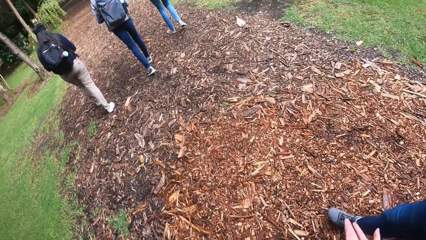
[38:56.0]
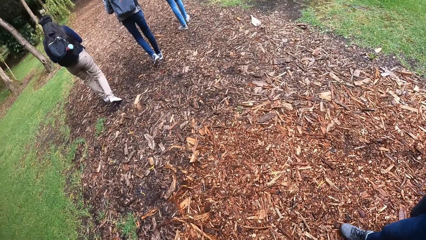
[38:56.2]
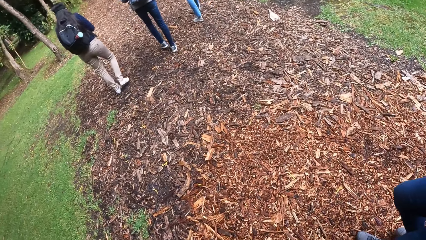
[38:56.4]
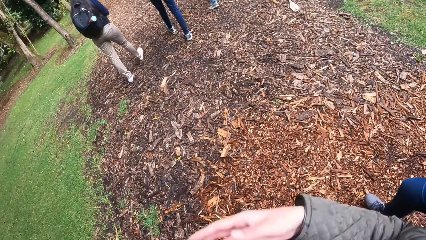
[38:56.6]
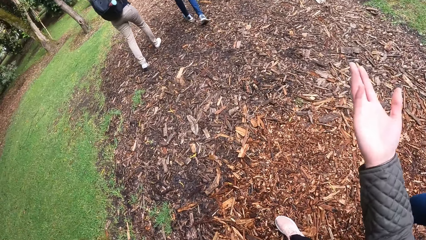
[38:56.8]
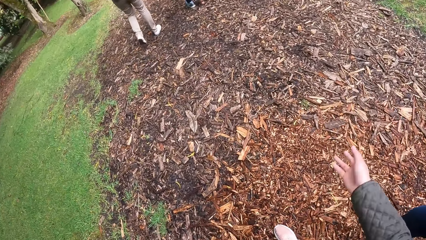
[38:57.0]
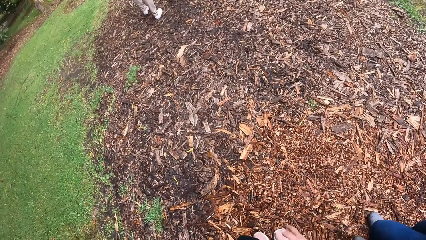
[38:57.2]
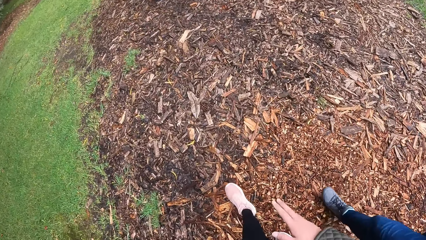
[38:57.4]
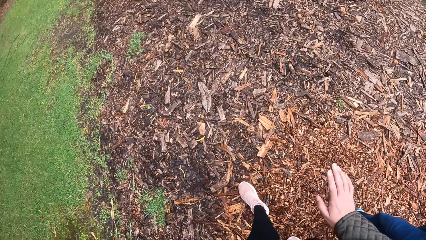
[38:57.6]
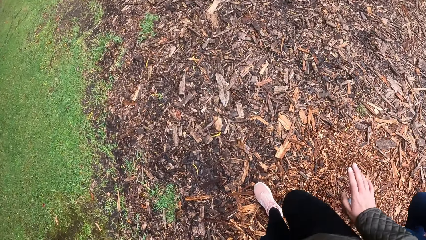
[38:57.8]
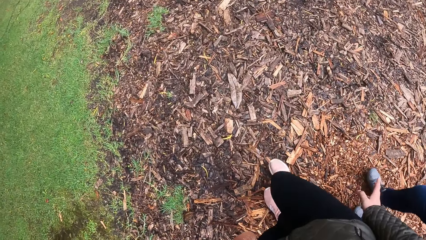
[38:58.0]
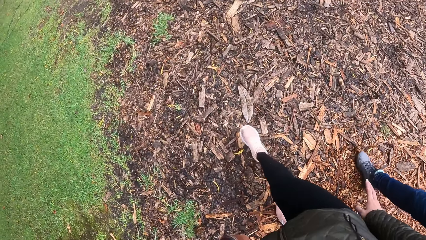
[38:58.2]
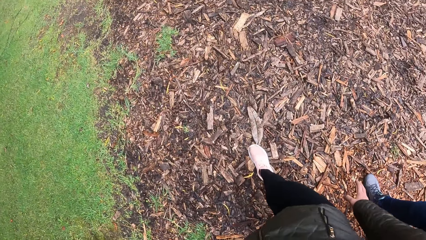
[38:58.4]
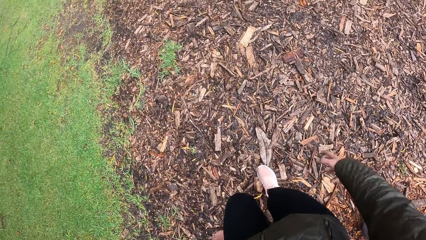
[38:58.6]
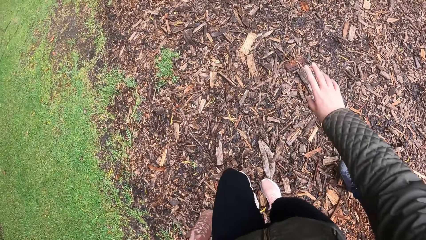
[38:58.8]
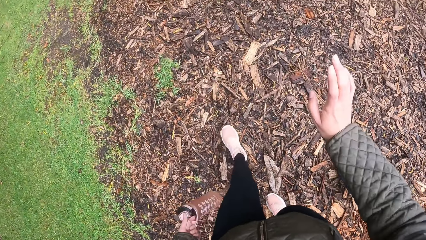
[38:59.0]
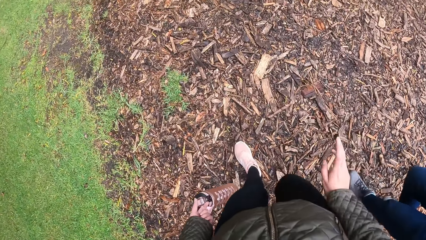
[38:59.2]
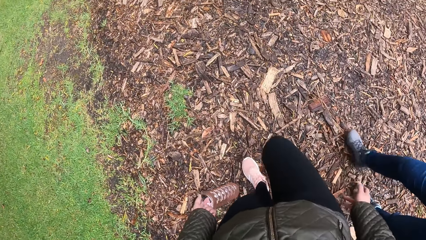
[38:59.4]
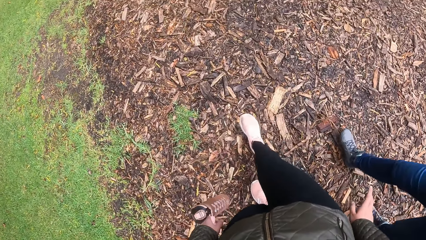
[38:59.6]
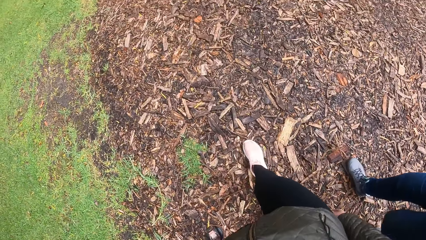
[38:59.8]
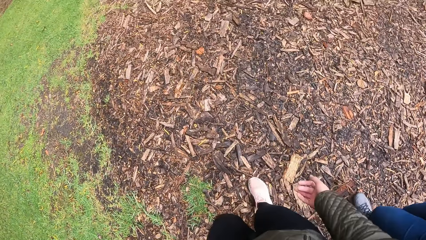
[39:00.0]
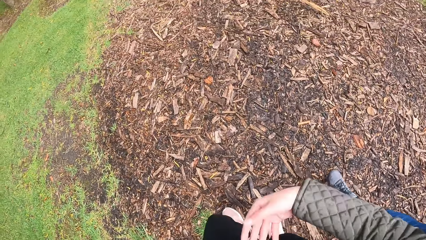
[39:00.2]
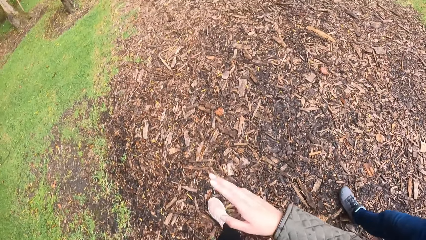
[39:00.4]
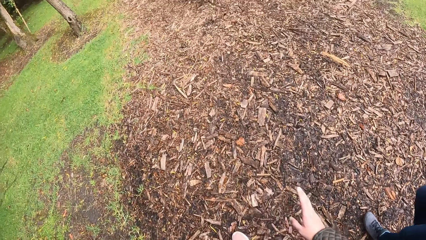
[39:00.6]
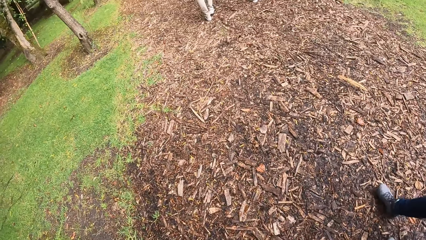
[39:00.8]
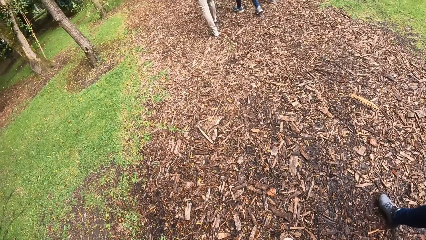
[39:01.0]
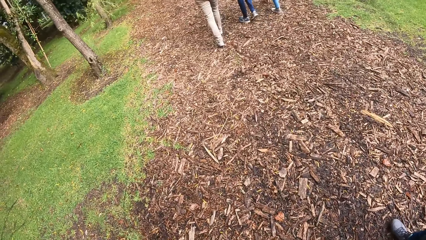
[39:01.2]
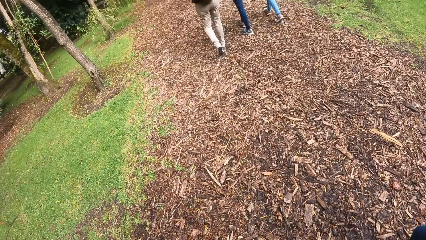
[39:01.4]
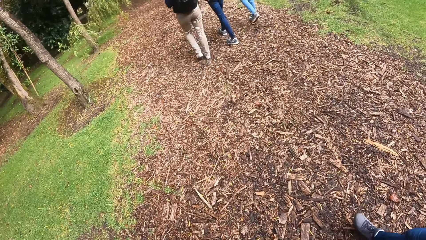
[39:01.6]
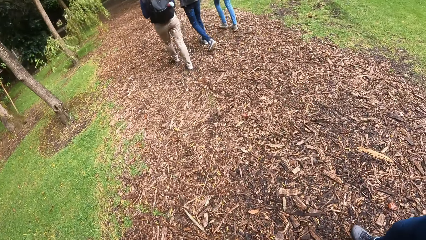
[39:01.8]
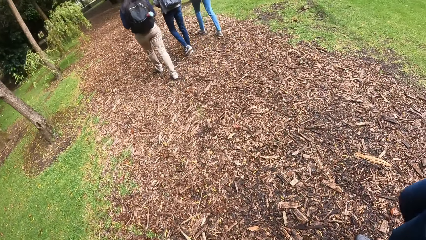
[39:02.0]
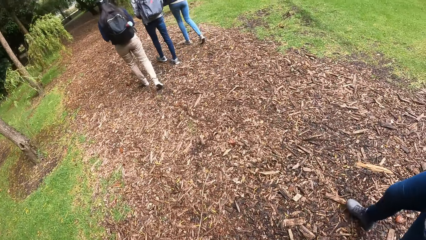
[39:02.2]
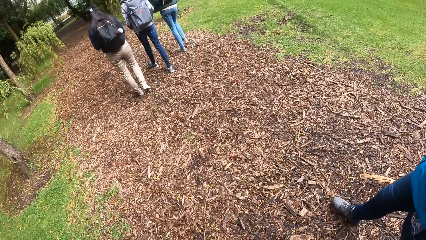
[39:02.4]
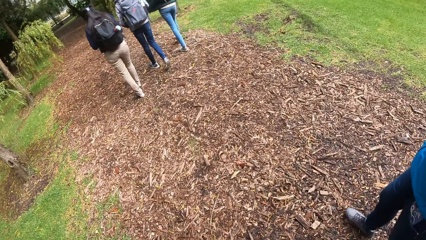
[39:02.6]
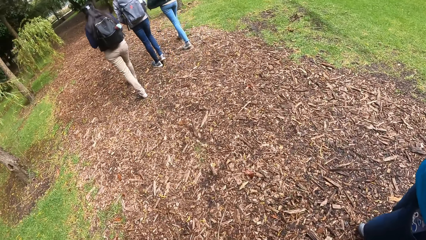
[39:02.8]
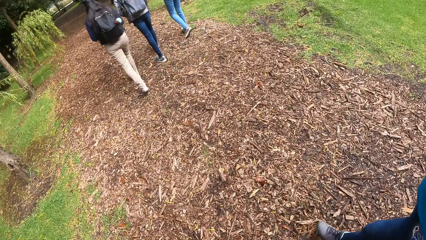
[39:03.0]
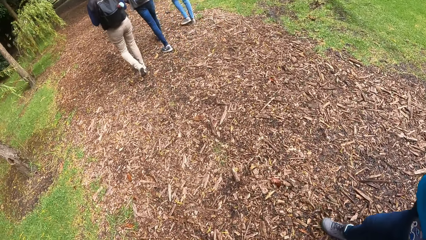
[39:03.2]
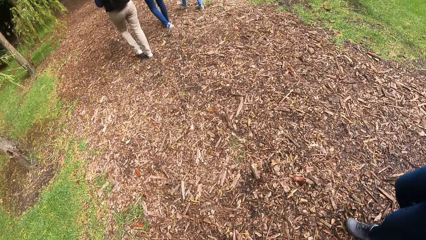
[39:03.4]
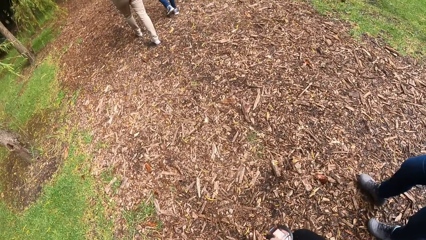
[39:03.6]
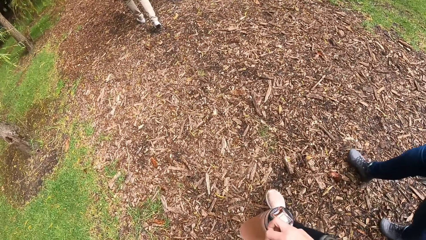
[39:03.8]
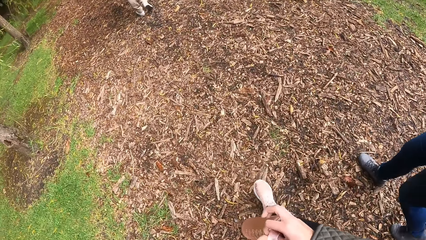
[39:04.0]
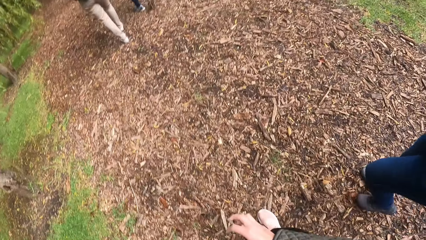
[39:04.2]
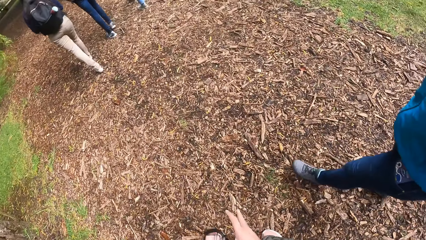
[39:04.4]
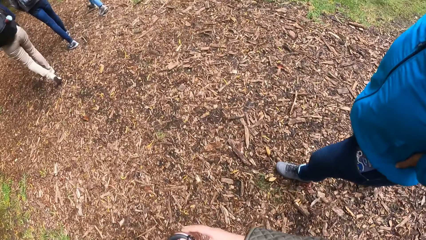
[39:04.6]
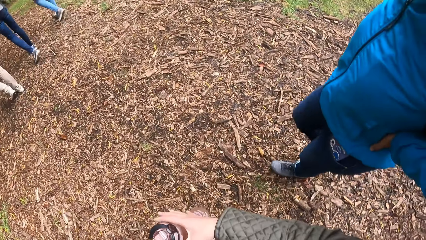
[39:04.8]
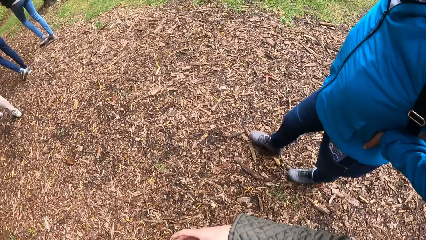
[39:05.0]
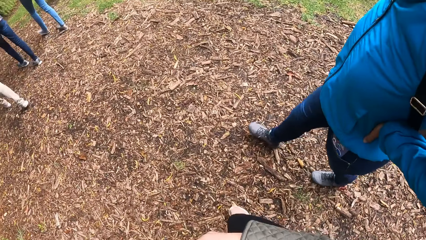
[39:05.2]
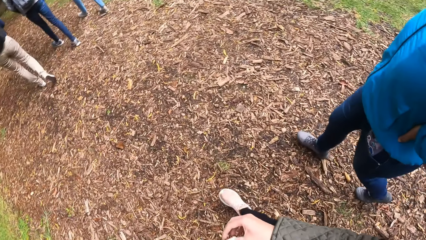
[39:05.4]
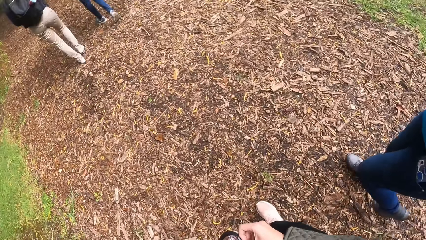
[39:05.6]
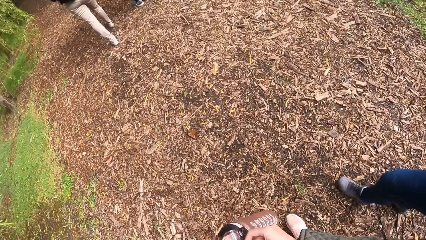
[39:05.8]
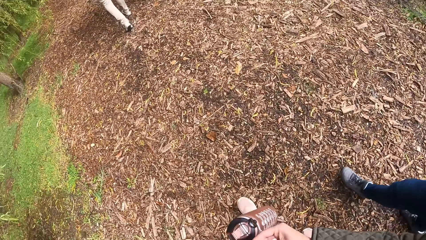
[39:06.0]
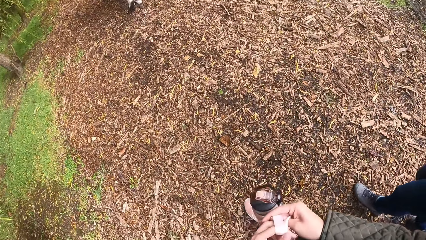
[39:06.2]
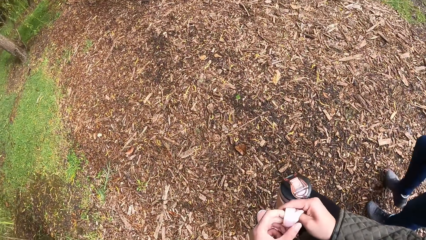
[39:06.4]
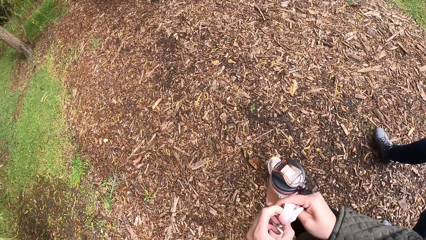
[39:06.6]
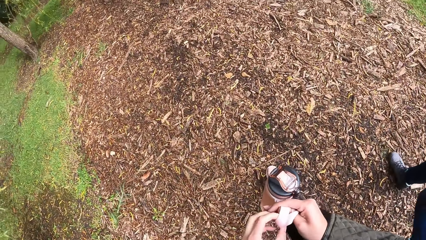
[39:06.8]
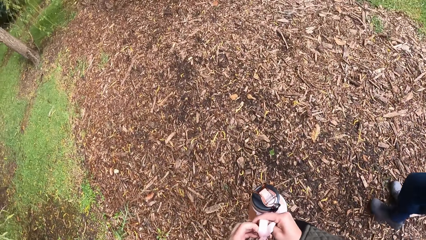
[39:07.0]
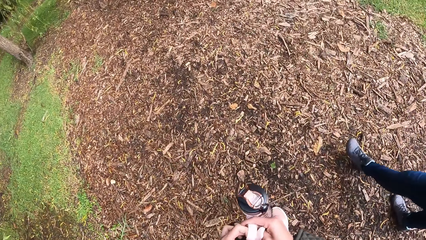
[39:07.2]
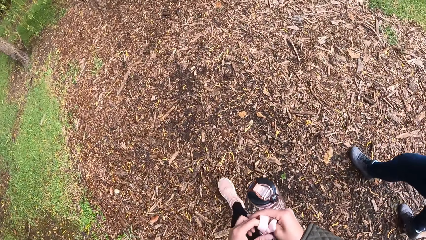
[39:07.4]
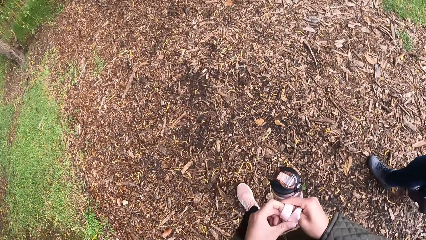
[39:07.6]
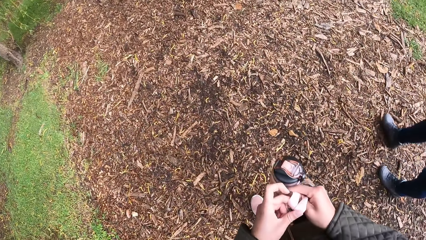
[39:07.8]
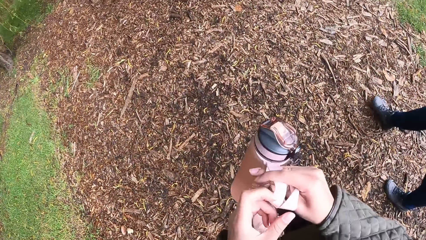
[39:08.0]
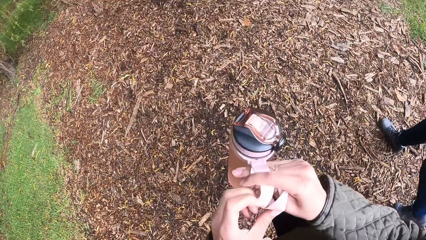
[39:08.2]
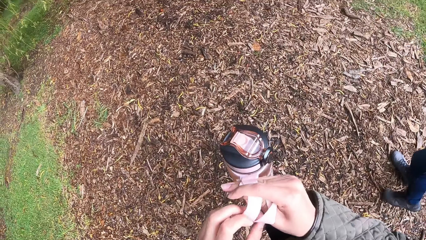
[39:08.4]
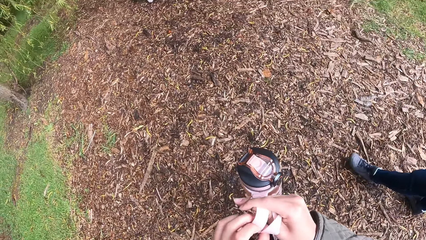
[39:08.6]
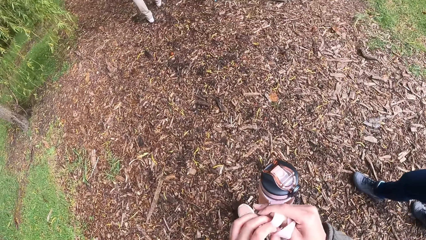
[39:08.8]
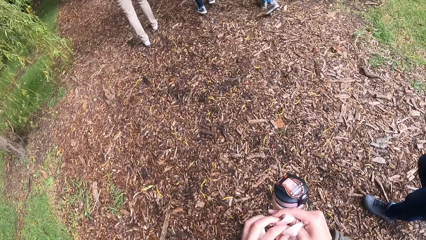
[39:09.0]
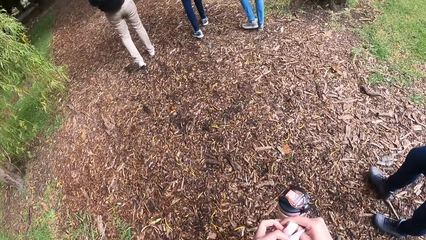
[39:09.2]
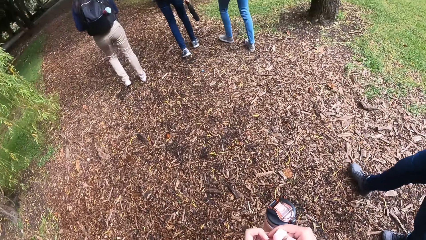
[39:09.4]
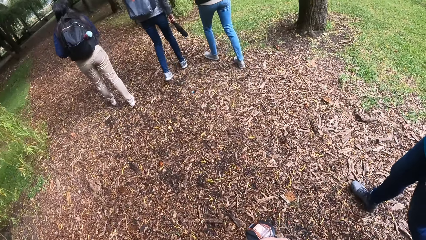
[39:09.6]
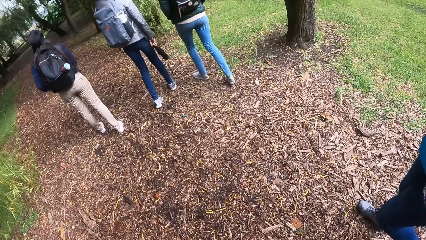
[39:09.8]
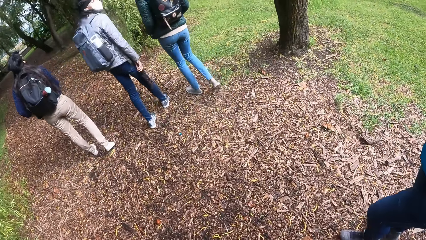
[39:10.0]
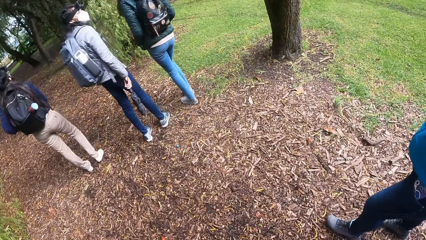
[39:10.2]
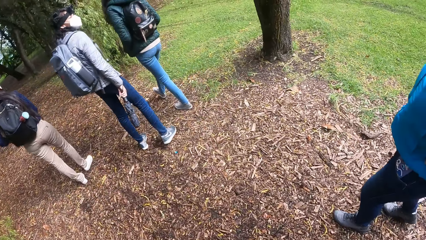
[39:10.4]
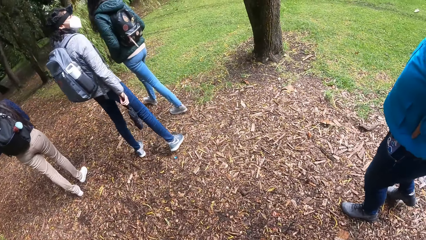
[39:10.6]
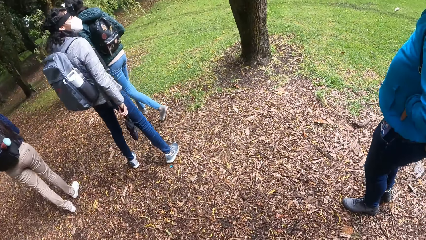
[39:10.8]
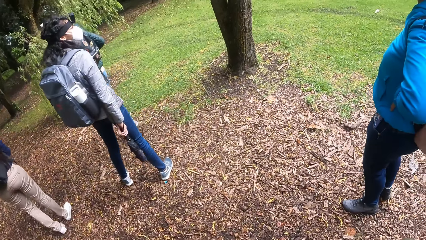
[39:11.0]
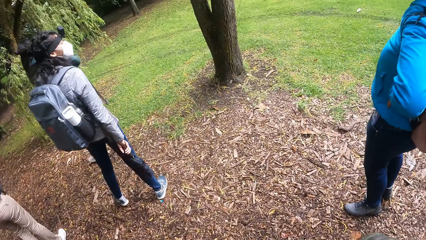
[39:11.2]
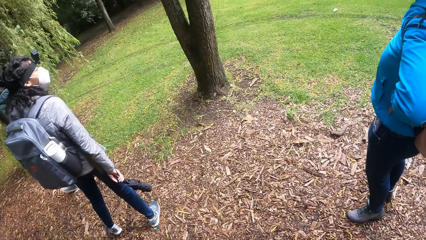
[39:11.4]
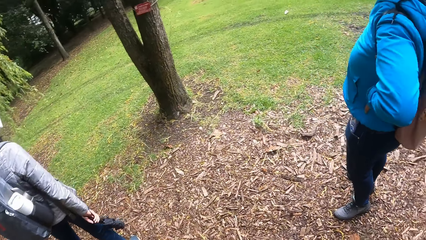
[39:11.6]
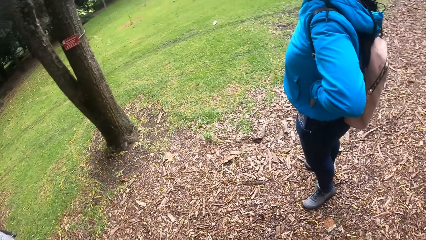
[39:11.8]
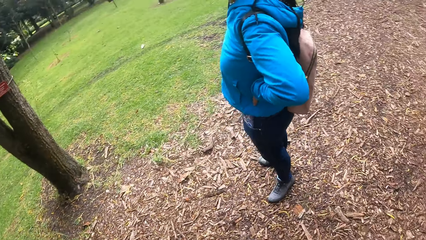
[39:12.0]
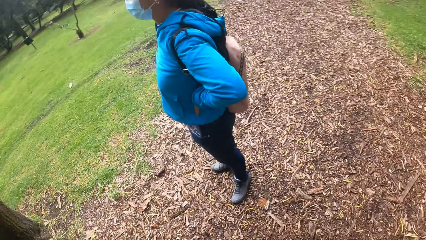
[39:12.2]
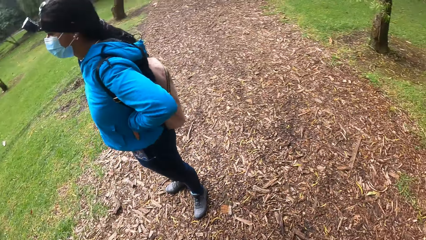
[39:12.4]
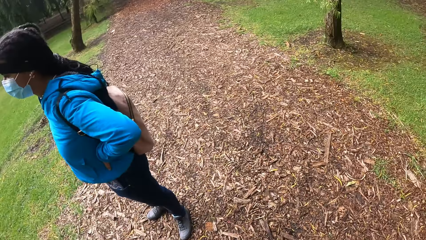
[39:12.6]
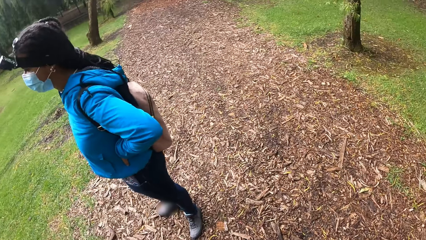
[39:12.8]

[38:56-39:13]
The camera wearer holds the plastic bottle with her hands.
